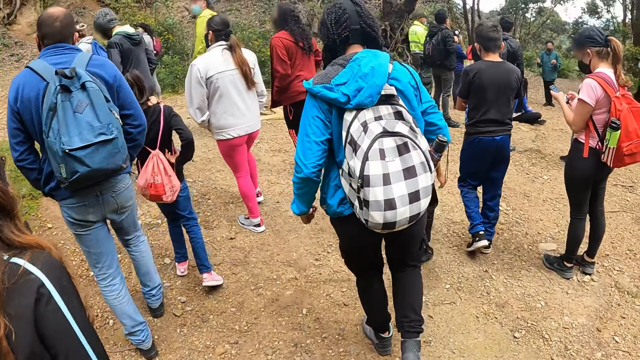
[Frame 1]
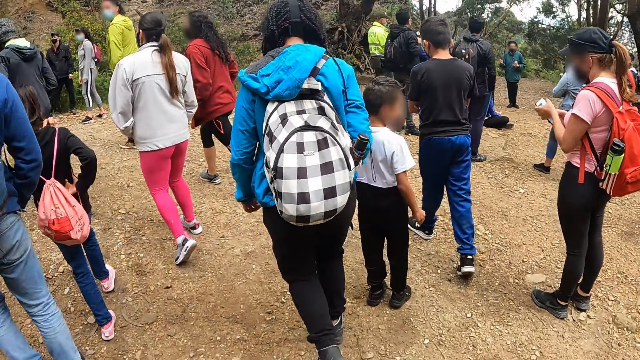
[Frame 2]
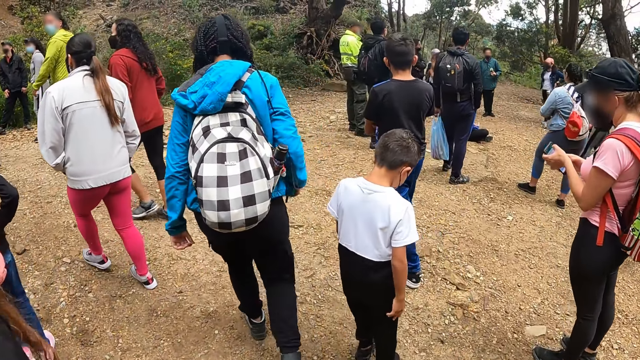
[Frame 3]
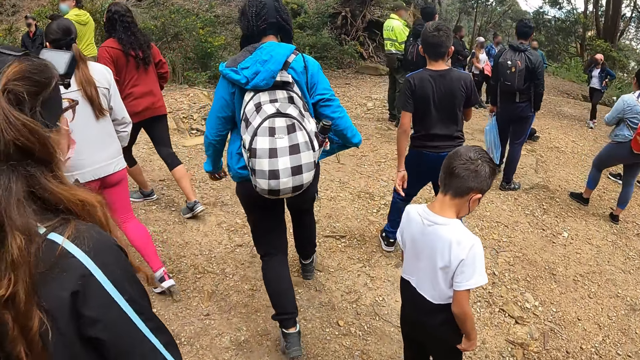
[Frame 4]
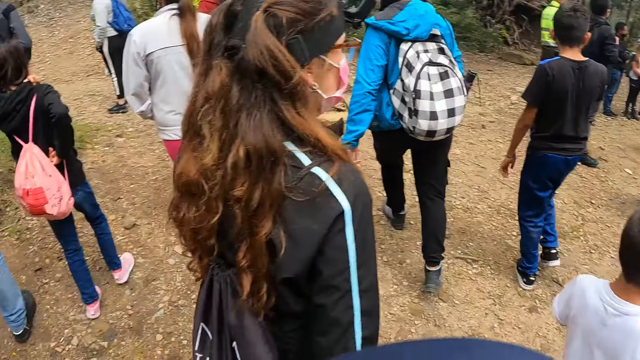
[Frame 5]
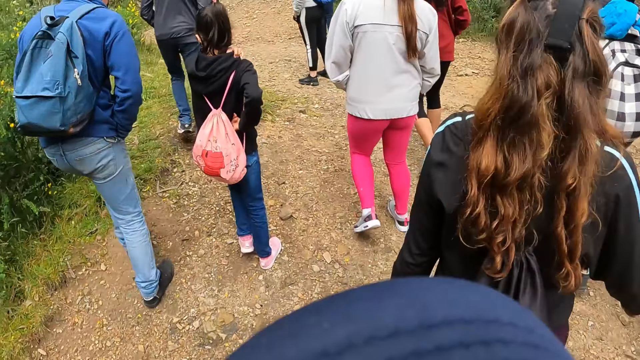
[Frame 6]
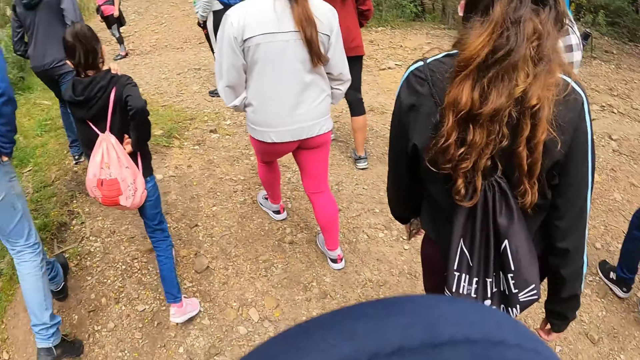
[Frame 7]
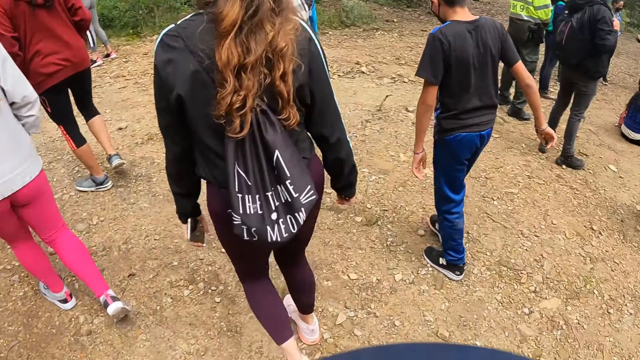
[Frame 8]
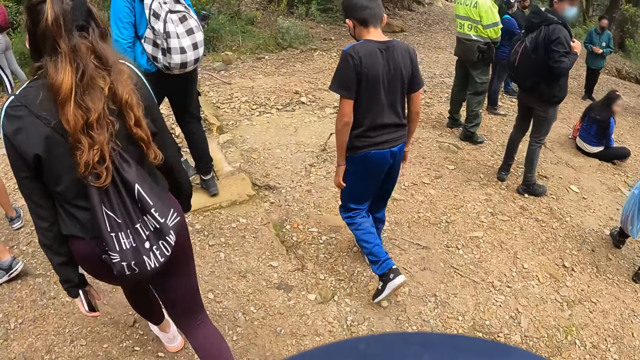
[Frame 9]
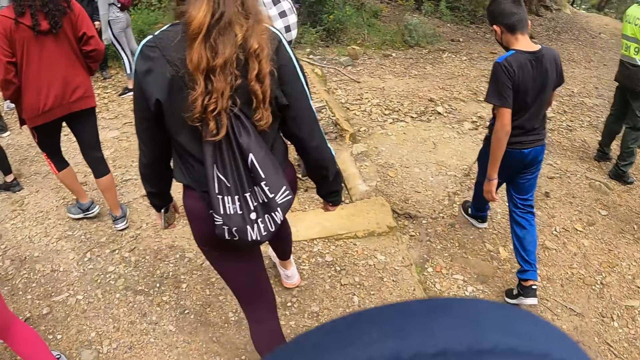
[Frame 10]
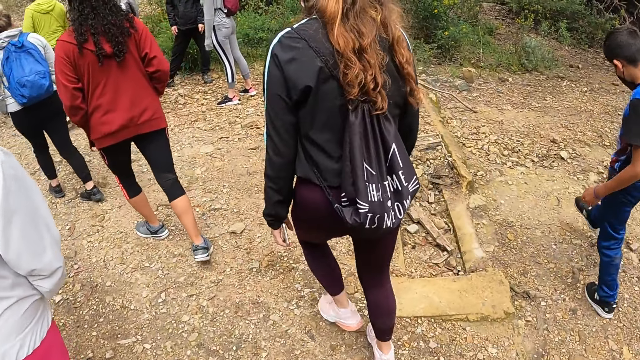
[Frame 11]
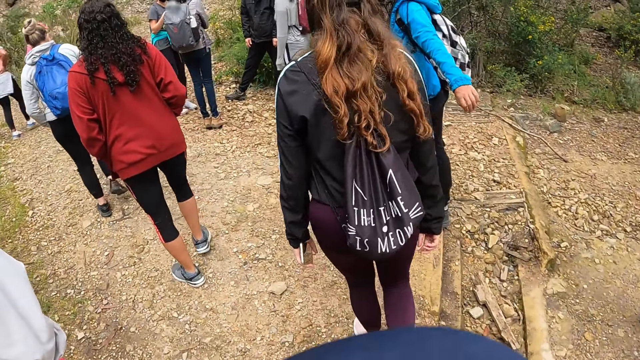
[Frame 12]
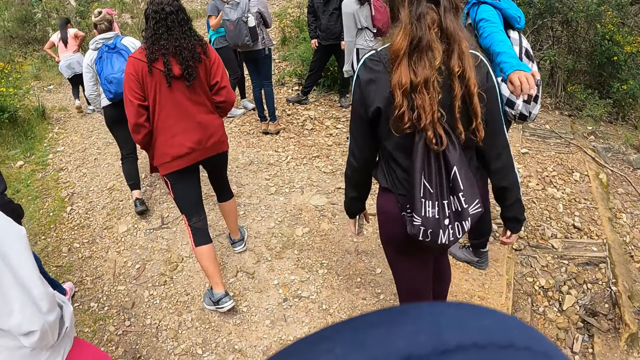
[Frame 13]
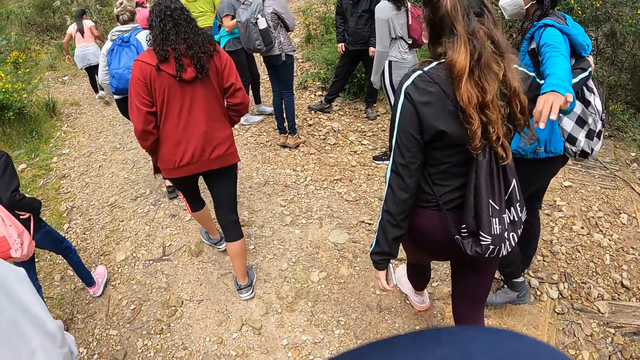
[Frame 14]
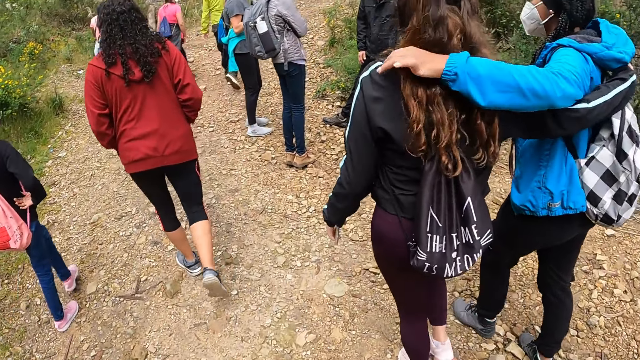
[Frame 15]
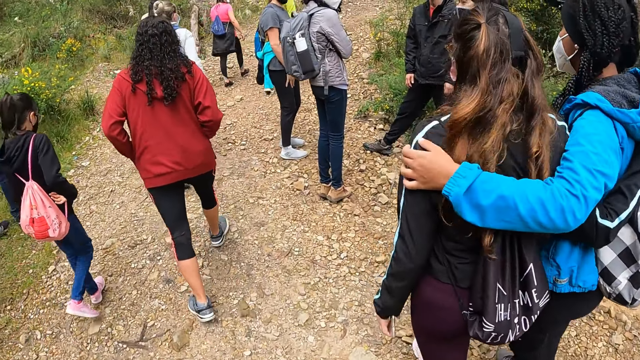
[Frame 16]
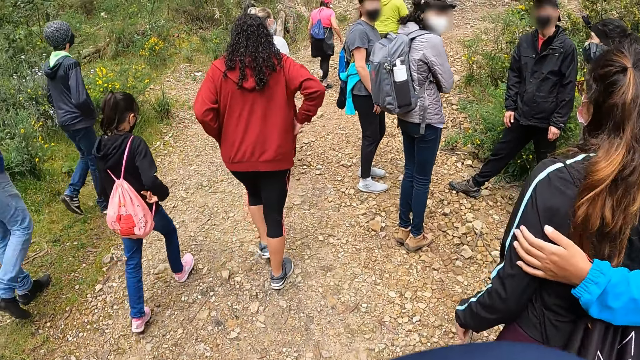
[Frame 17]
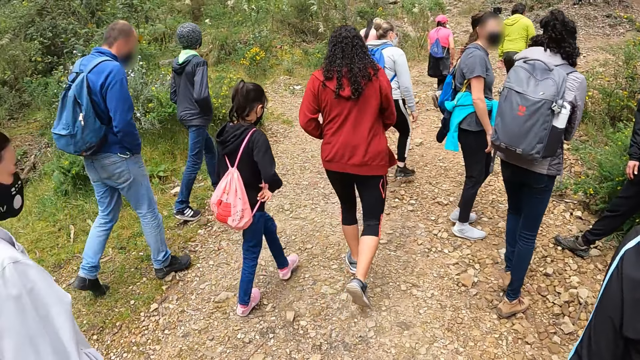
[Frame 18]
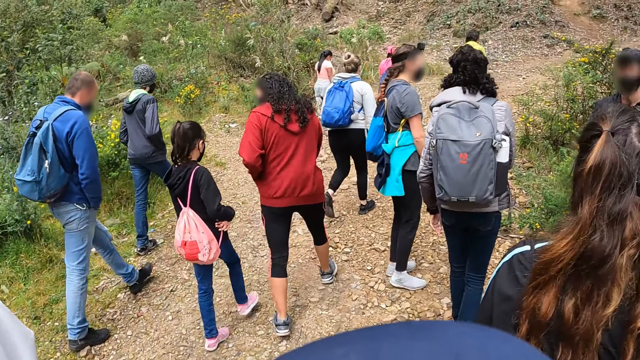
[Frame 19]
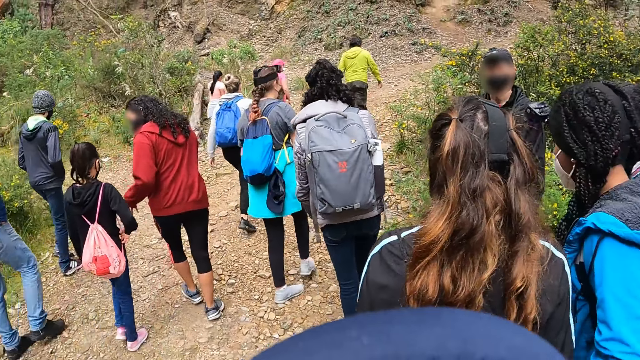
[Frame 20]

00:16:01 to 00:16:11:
A woman hugs another woman.

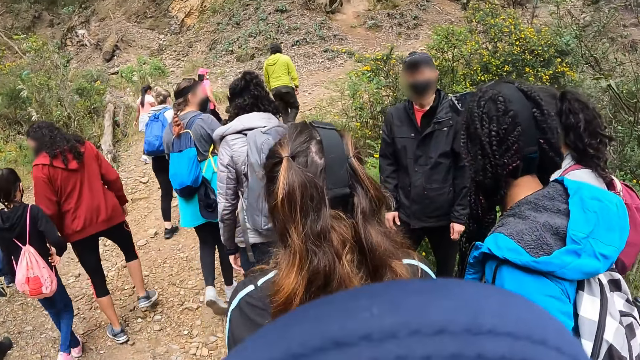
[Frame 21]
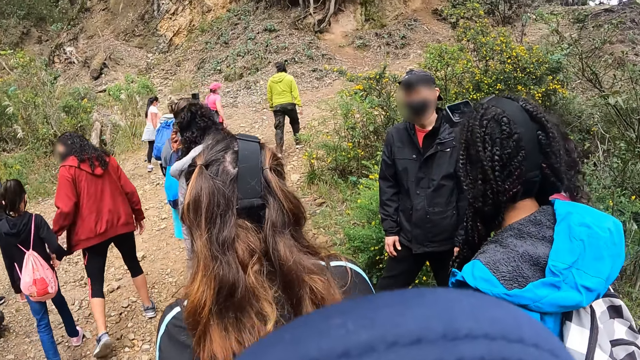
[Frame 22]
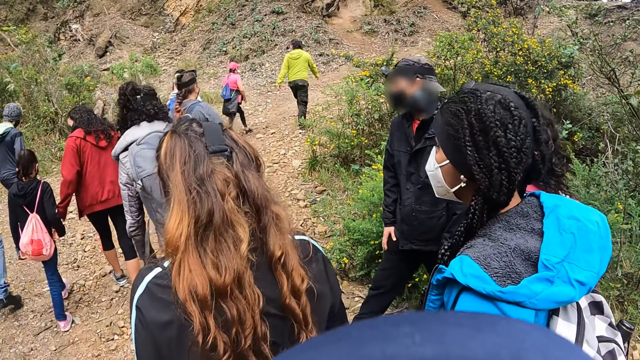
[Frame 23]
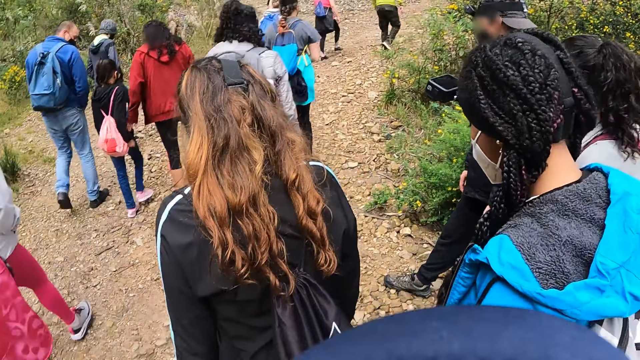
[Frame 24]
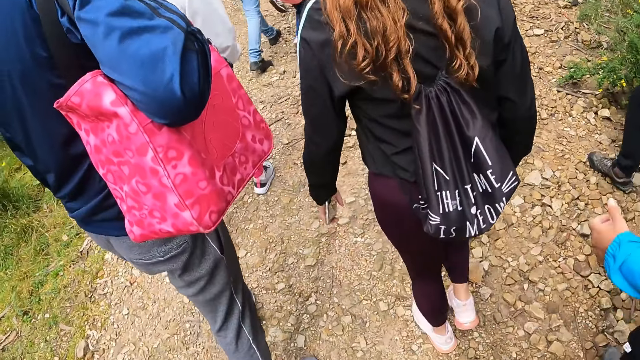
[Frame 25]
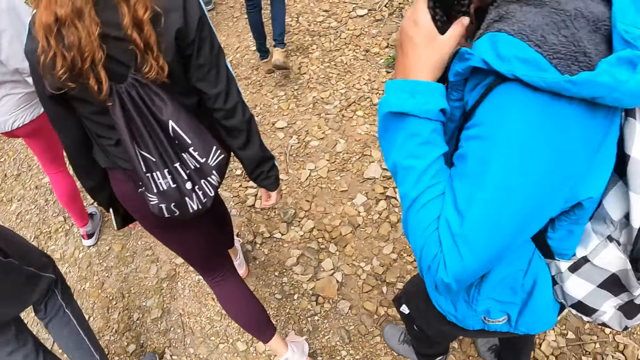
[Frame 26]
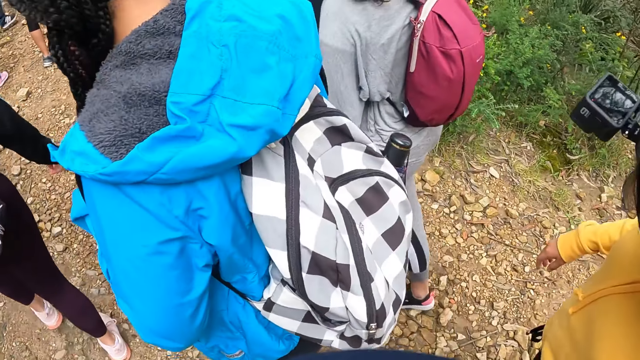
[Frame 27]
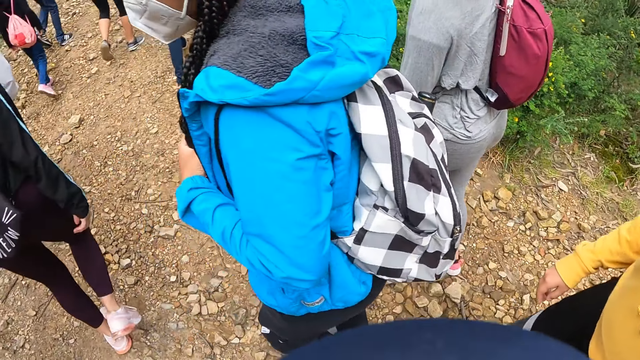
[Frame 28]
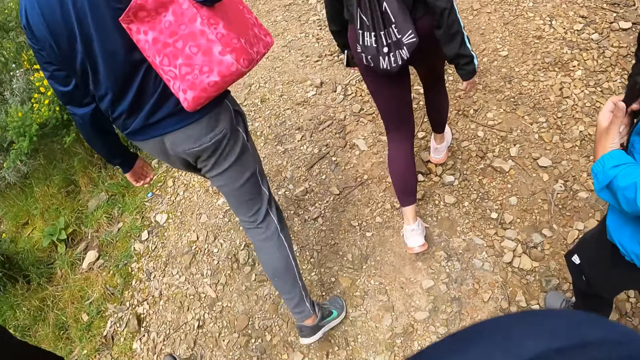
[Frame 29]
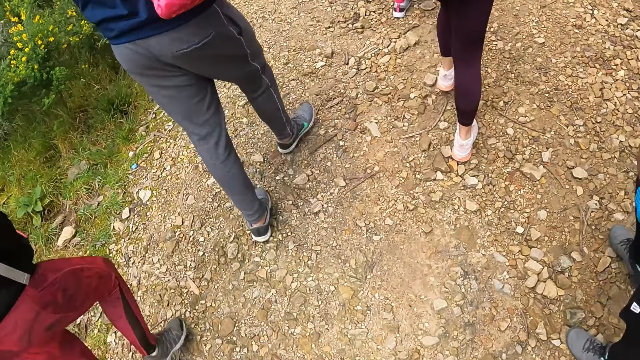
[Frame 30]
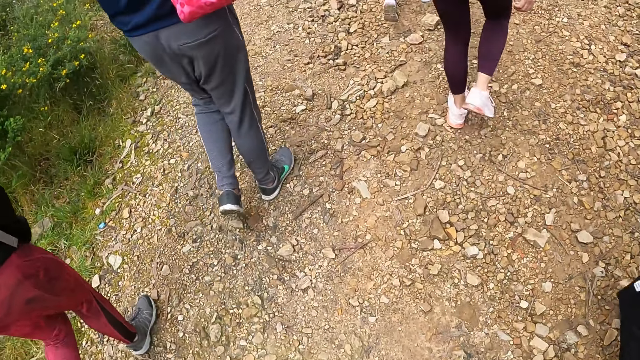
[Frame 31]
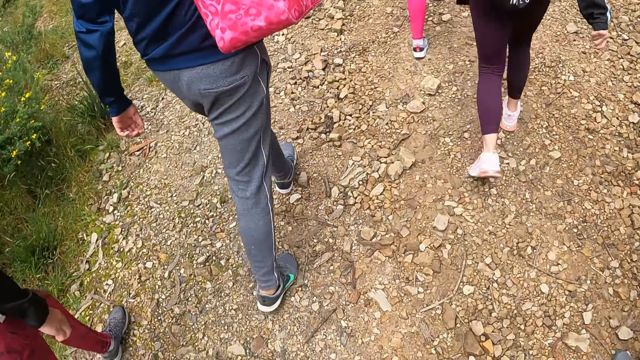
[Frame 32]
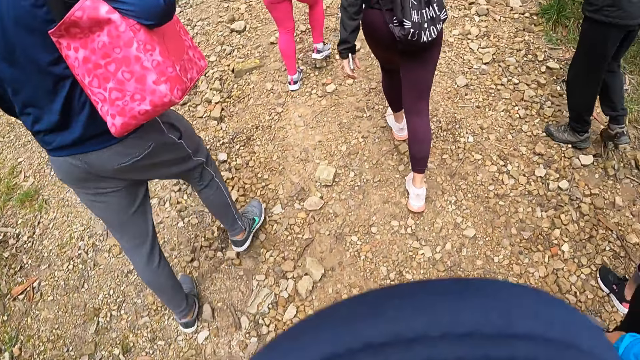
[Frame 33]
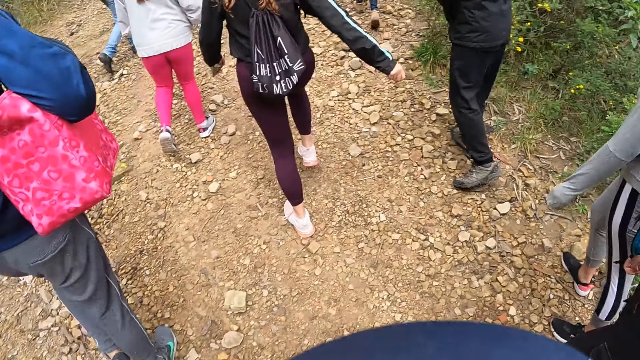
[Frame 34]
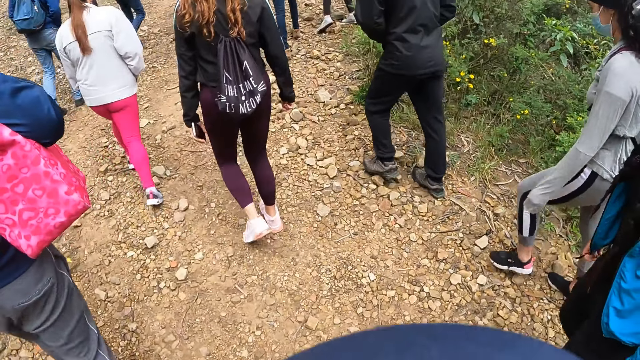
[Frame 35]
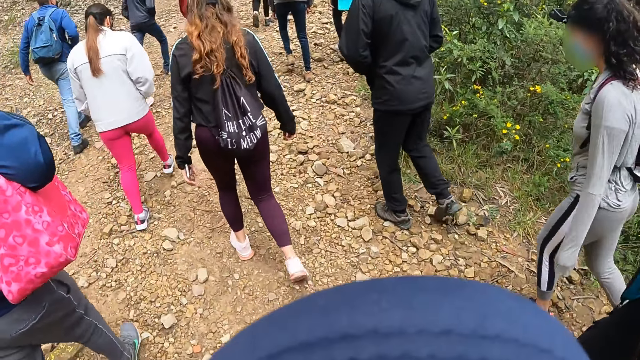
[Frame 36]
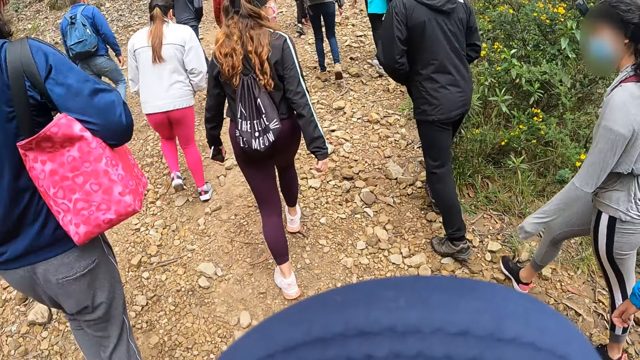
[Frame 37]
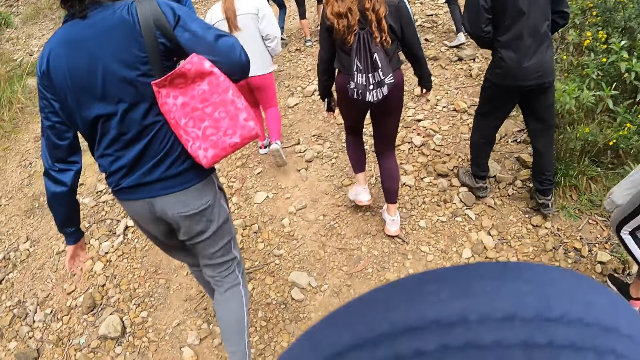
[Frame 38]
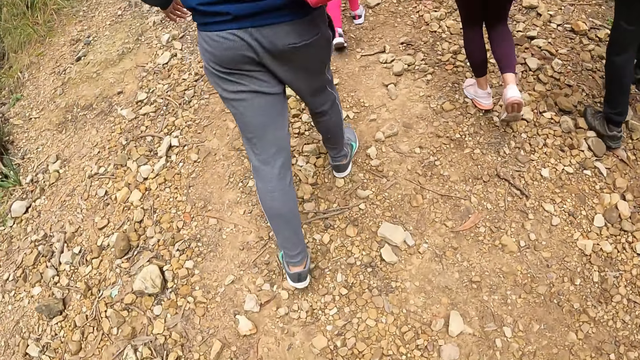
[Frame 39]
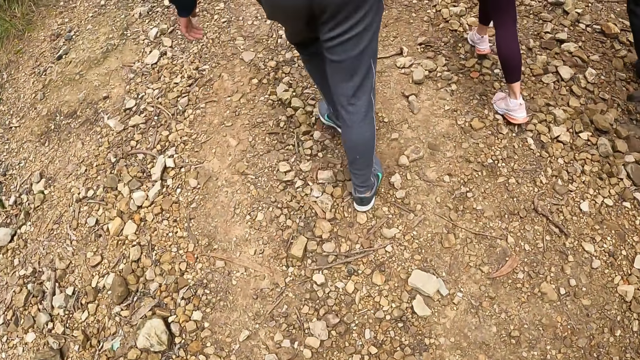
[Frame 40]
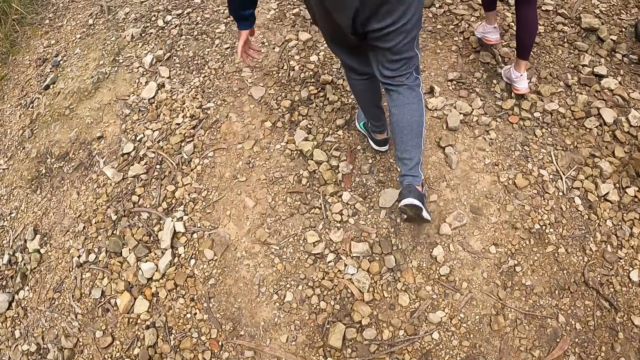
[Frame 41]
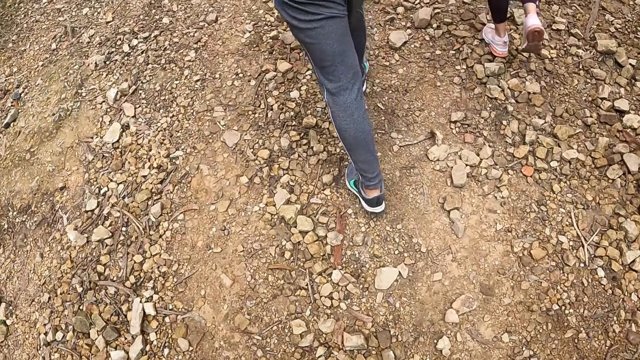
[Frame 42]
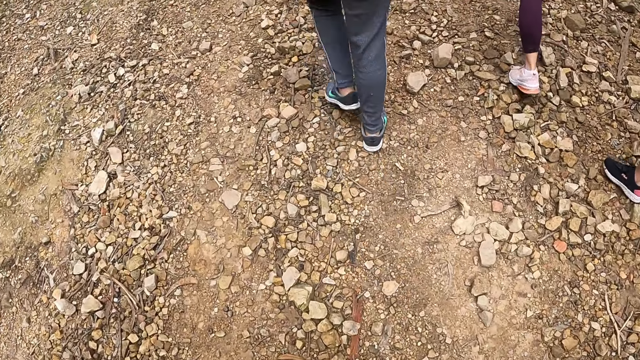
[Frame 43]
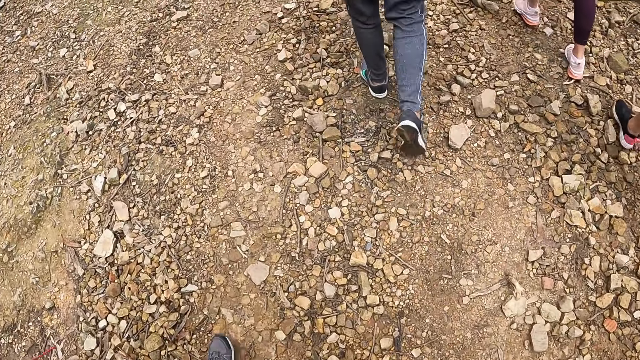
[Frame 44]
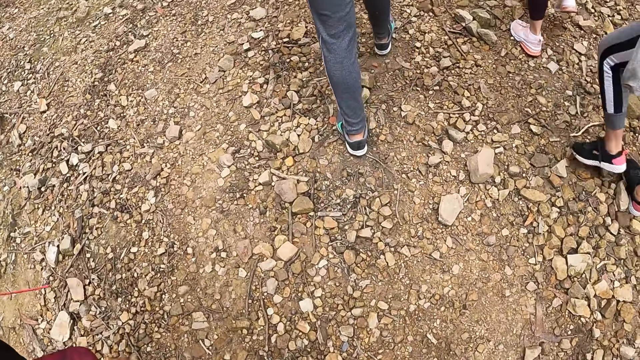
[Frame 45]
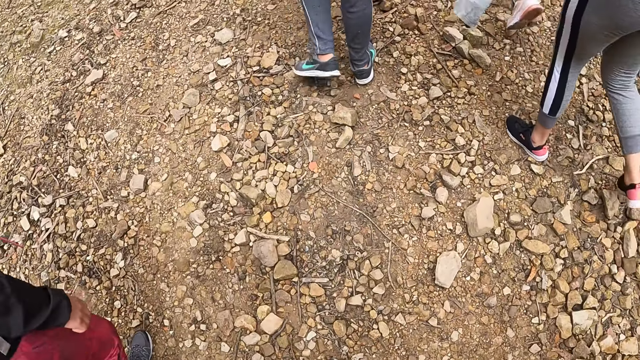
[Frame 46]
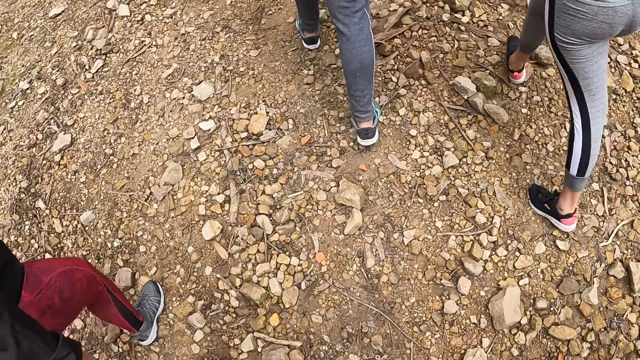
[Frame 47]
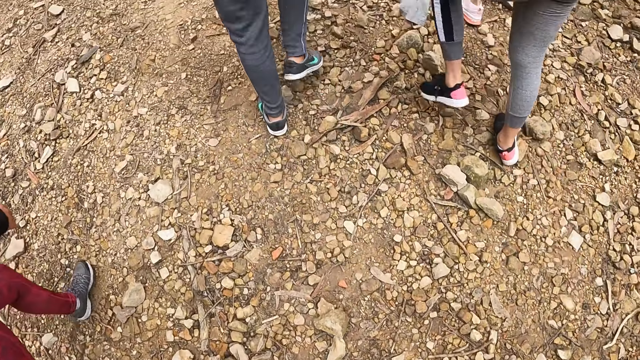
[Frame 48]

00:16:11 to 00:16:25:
A man walks on the hill. A woman walks on the hill.
